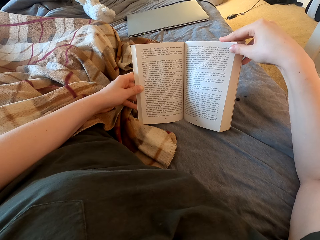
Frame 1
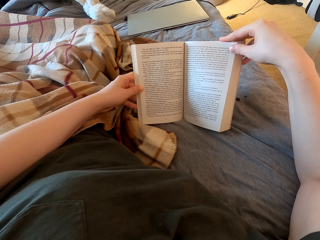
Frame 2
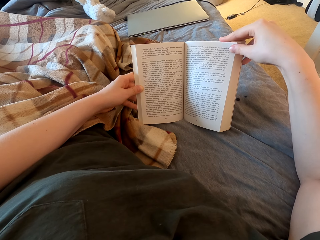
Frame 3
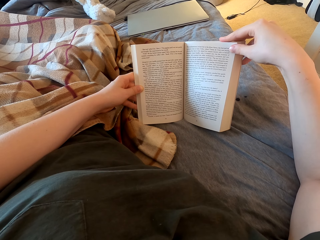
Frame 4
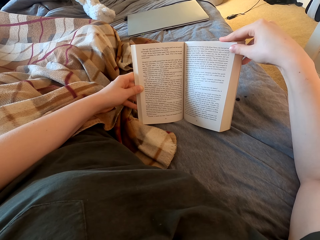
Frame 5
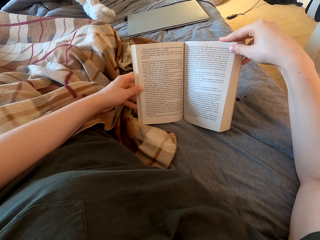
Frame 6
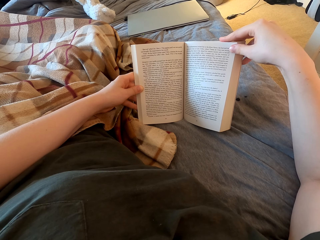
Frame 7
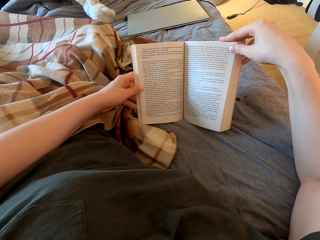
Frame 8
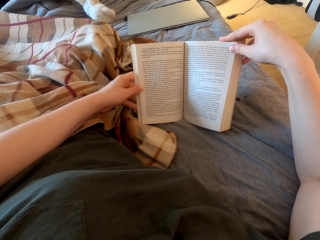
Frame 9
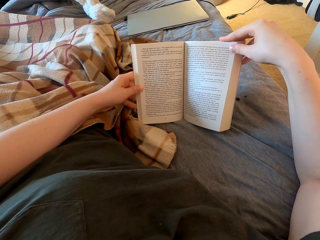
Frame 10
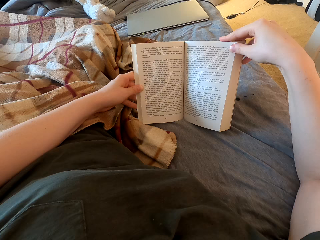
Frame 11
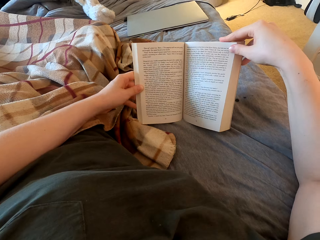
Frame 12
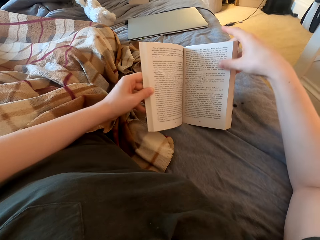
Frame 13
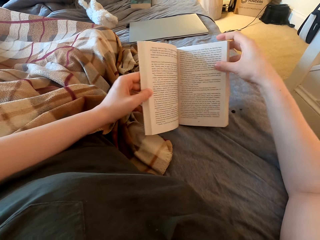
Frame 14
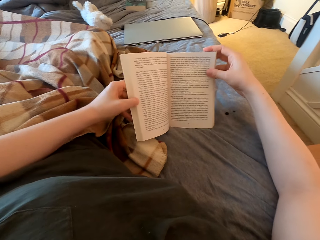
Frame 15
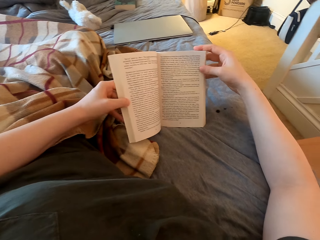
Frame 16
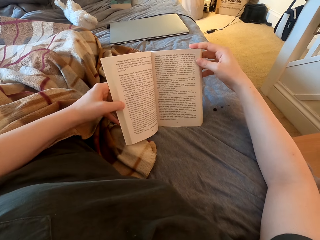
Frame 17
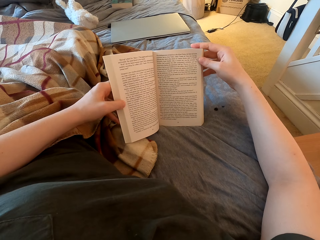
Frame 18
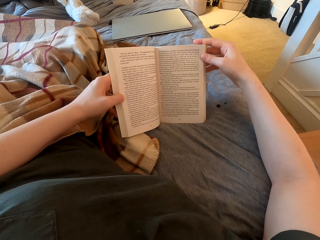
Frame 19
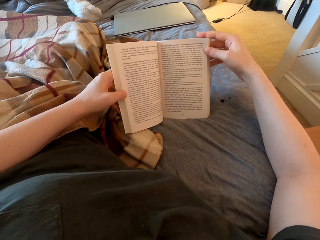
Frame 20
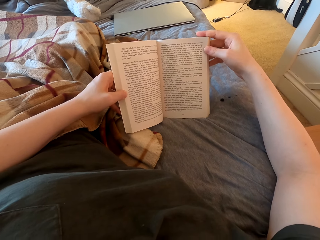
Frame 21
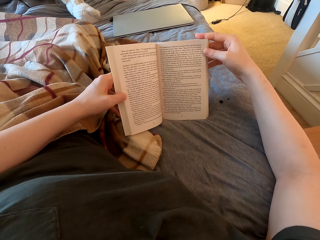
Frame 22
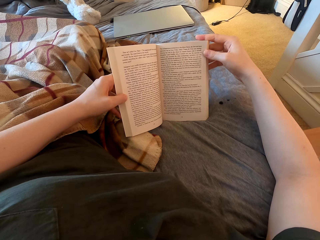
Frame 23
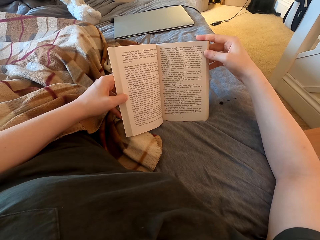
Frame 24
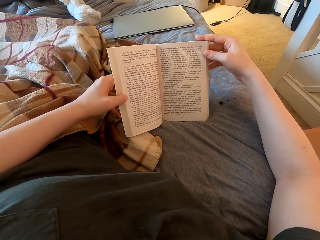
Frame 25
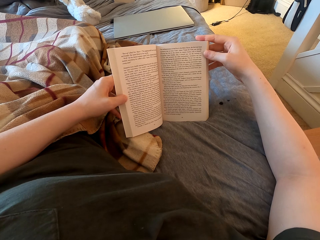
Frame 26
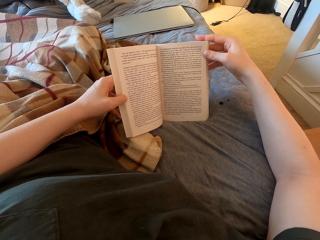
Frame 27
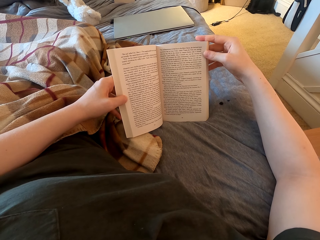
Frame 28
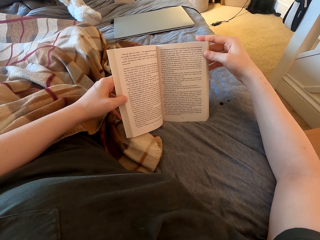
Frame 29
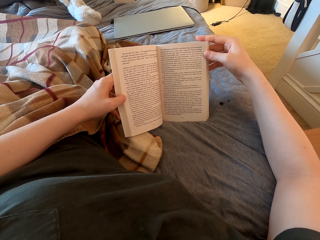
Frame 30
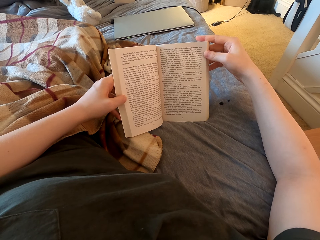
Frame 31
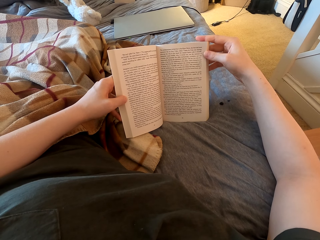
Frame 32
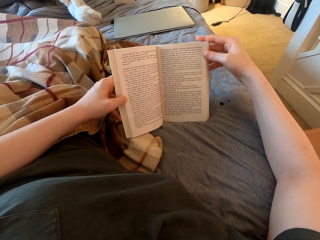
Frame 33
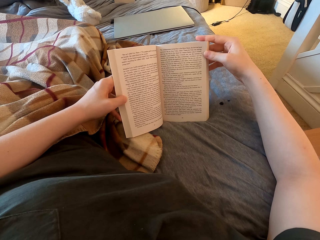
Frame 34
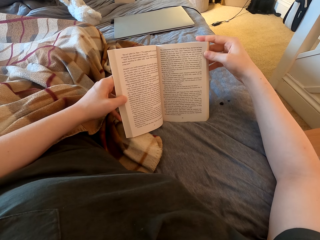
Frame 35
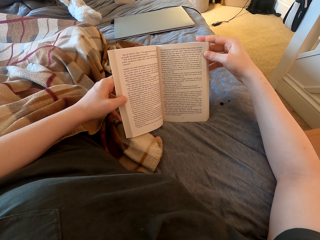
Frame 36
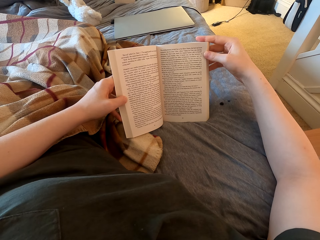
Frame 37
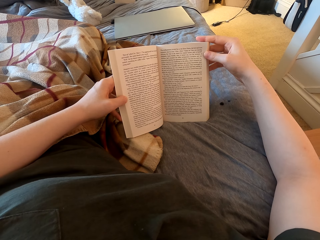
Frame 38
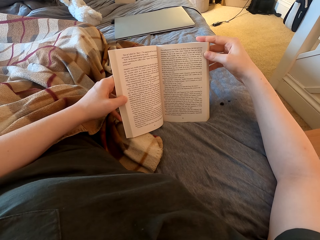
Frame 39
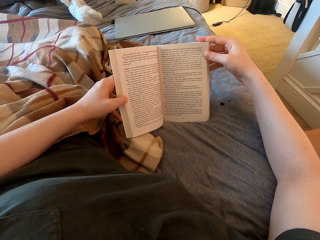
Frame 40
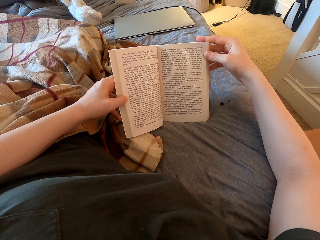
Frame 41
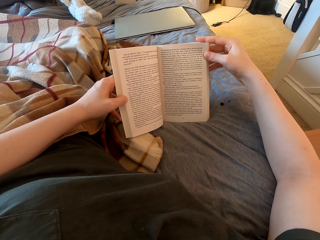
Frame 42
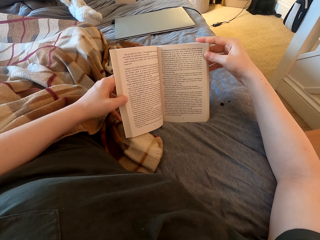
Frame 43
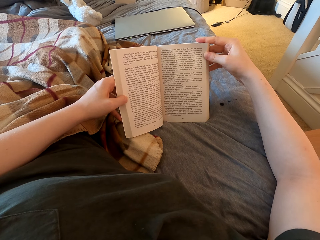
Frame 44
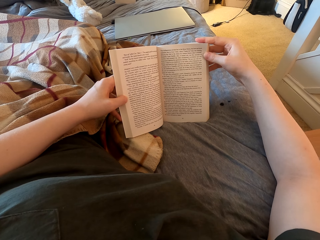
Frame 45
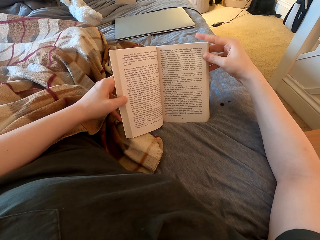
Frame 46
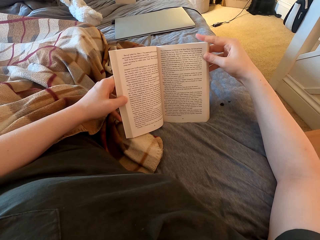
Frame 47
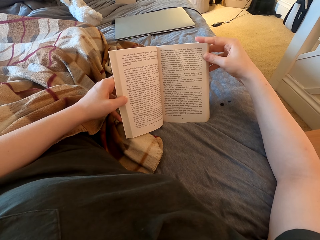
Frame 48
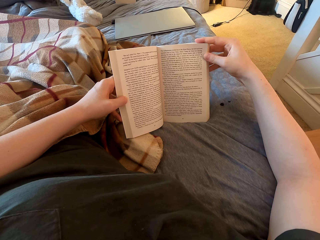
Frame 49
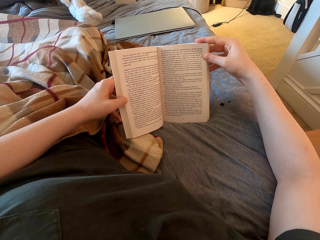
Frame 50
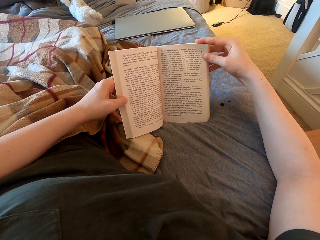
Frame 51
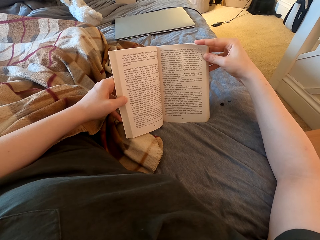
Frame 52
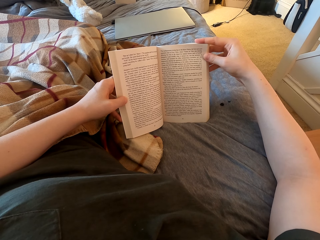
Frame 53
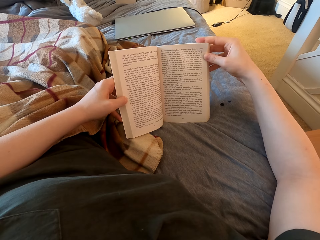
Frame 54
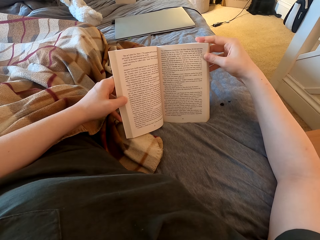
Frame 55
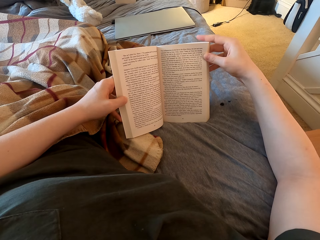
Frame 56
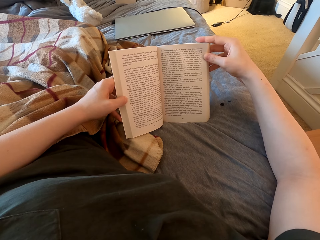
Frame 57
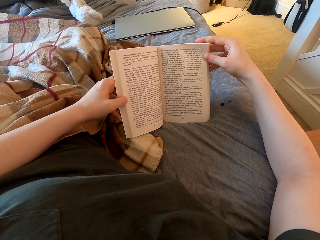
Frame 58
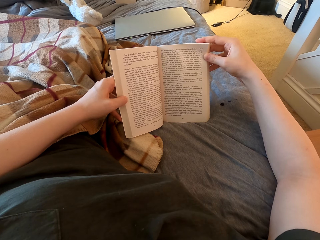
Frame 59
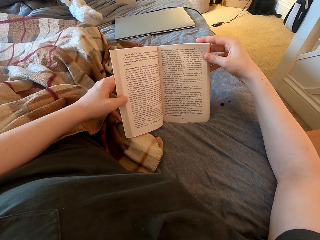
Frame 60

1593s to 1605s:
The camera wearer swings both hands. They read the book.

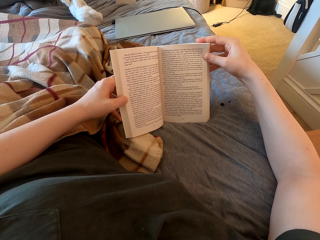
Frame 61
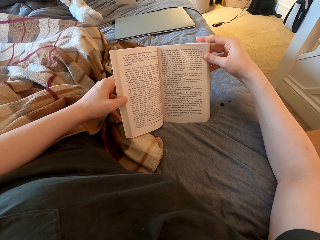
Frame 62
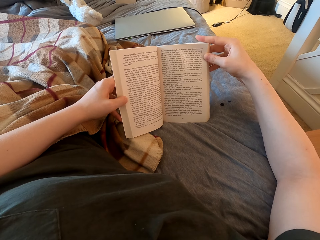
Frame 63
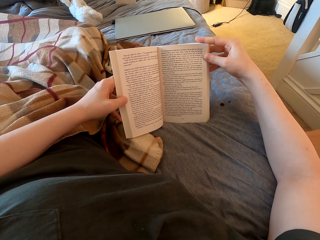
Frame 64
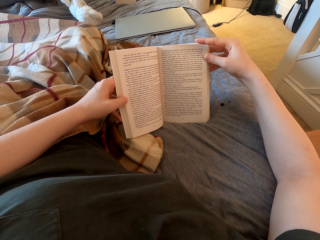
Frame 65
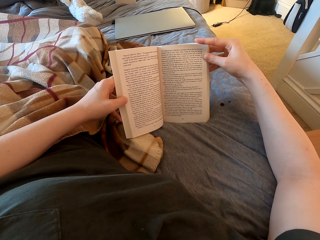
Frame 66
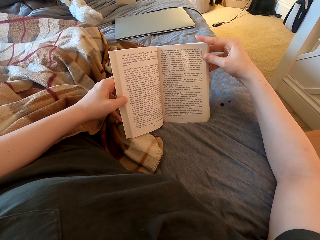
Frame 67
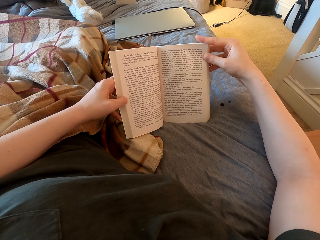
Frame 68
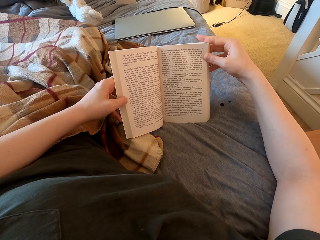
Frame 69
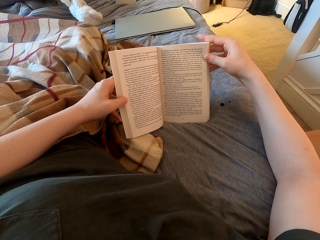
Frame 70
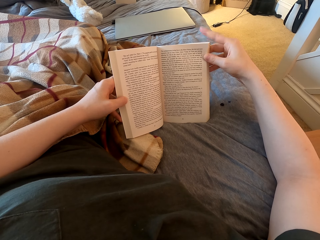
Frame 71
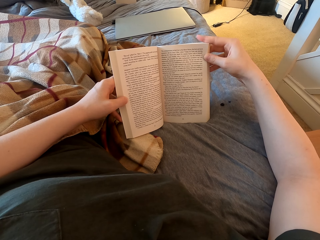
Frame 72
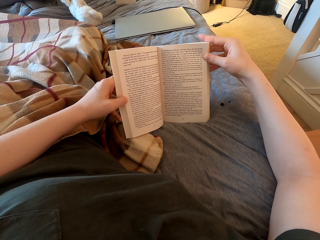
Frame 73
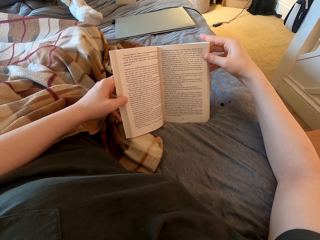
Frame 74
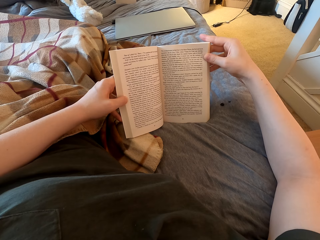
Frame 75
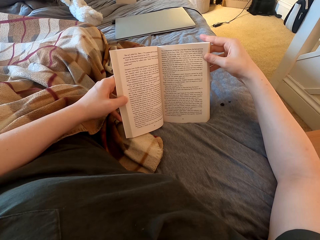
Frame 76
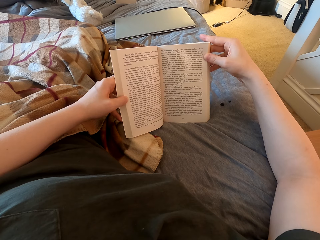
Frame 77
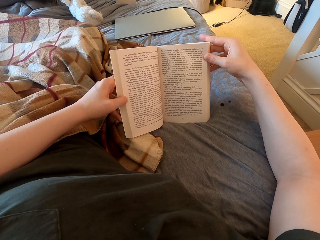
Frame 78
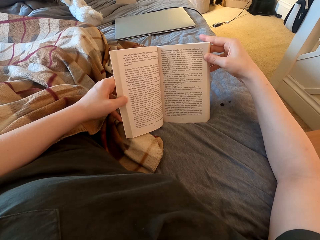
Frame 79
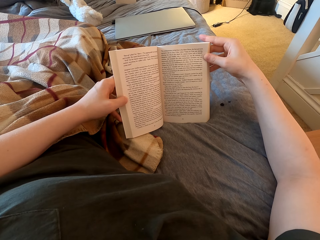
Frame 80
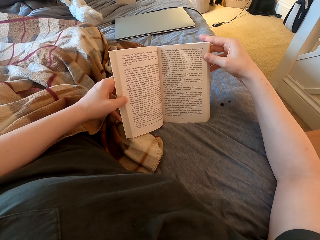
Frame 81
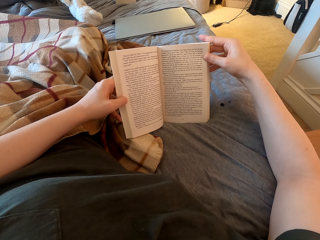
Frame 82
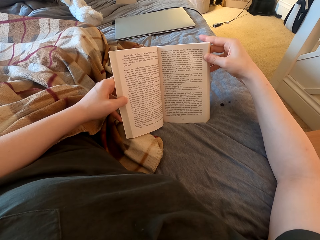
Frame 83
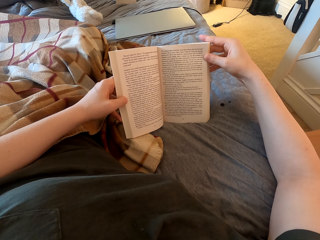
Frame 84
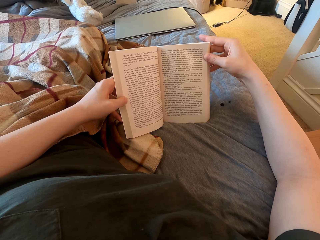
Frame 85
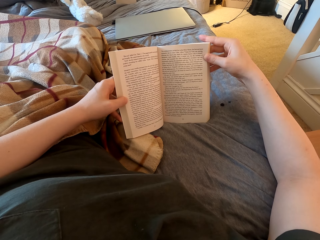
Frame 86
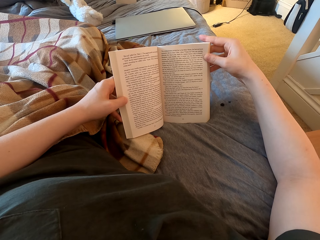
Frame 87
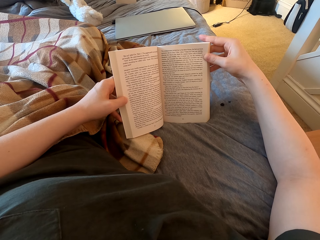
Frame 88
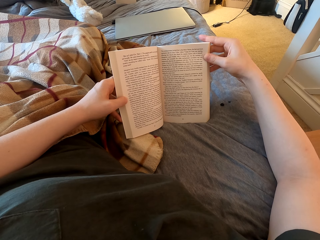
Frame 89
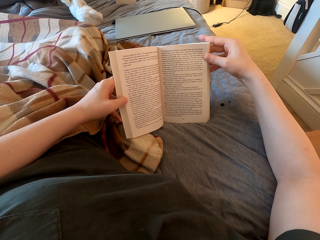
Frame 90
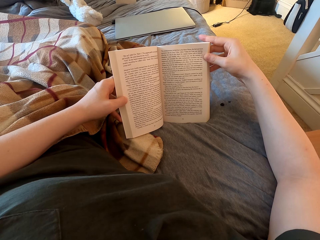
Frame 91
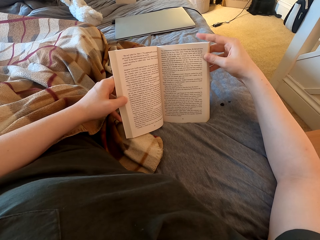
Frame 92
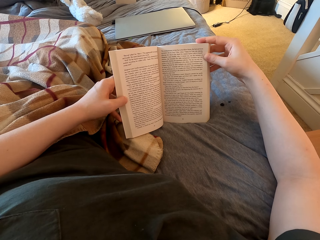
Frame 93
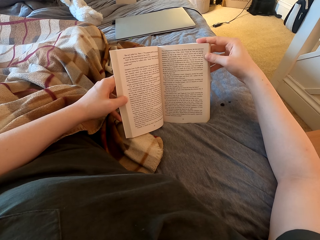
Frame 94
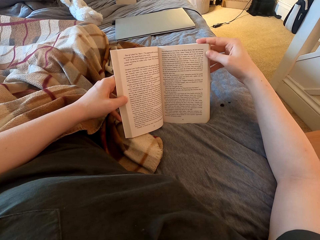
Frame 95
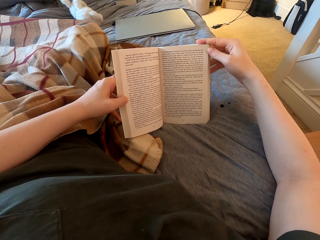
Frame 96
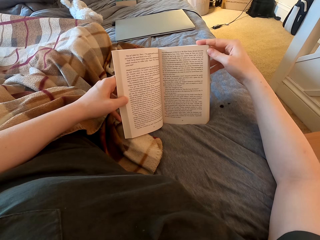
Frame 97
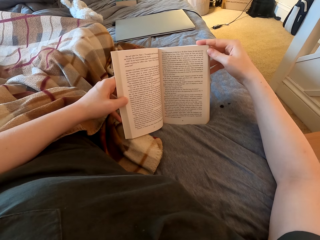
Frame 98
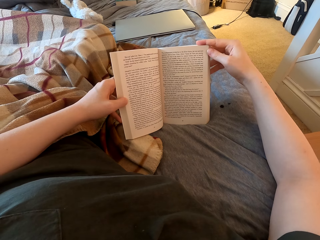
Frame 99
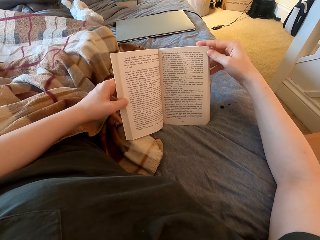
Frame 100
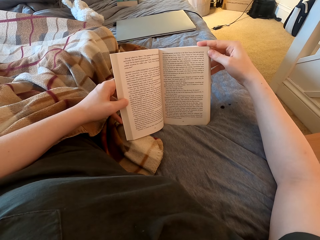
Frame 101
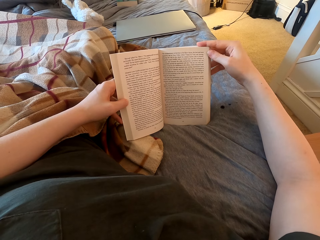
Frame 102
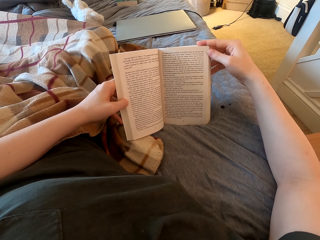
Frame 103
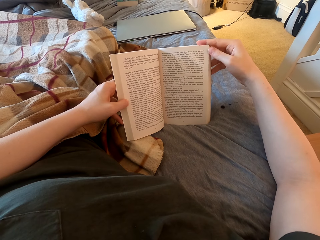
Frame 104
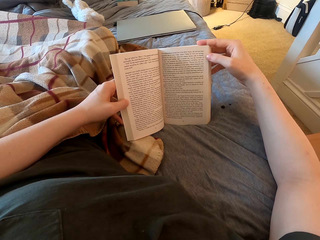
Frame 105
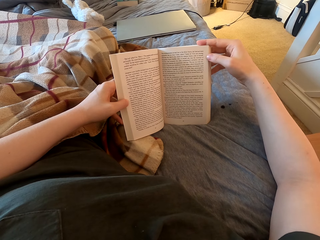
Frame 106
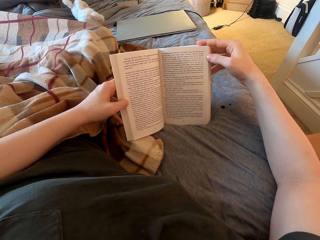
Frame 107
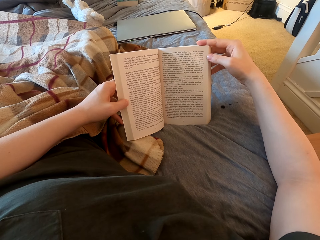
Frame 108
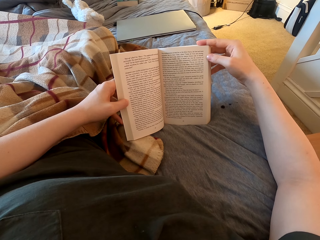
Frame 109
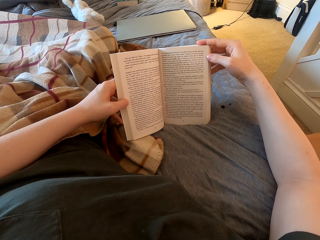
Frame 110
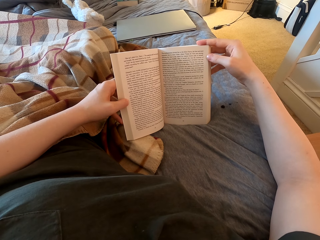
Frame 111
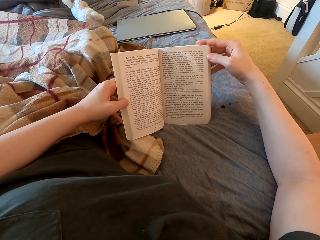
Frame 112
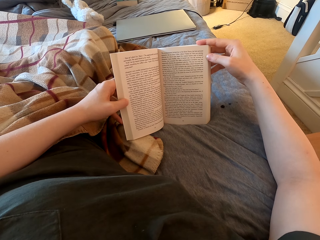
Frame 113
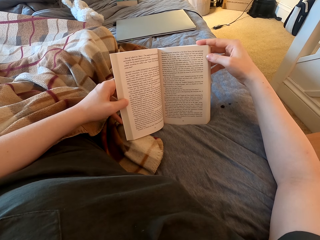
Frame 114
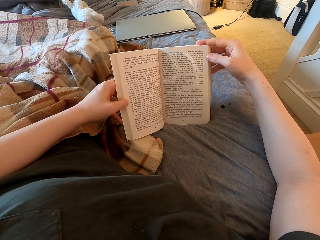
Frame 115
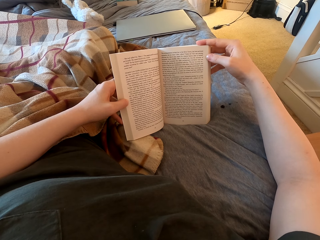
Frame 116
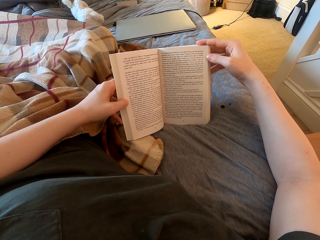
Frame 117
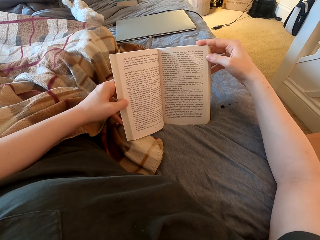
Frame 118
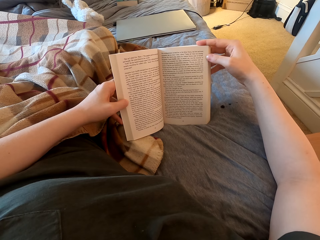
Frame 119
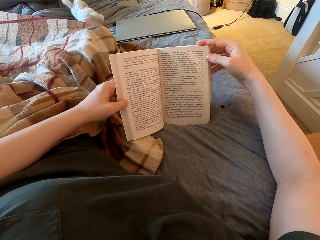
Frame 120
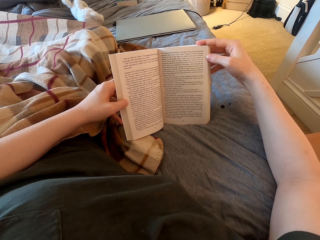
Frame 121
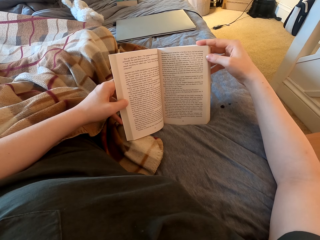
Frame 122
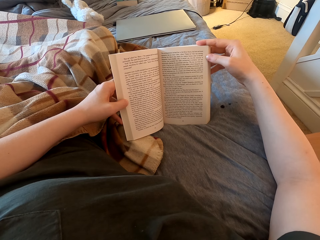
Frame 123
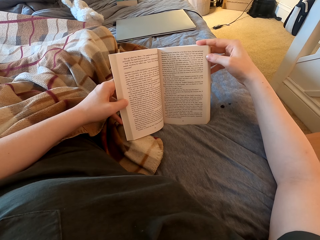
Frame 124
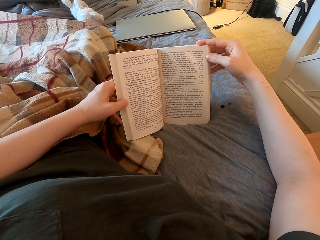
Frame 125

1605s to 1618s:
The camera wearer moves the right leg. They read the book.
